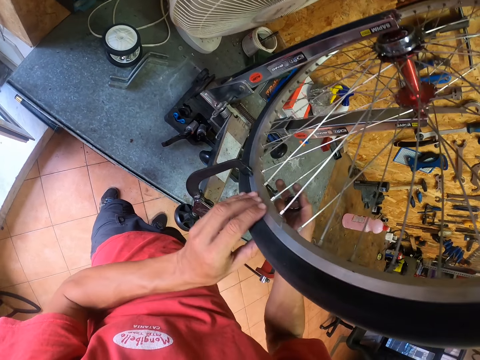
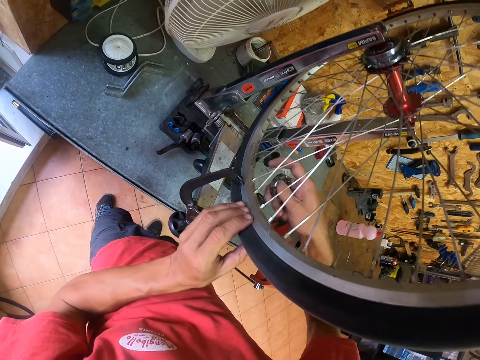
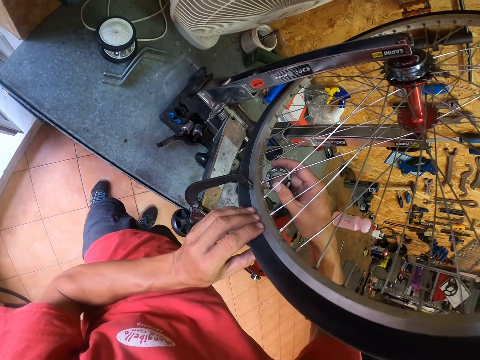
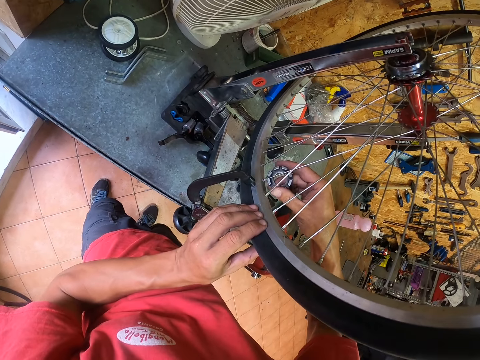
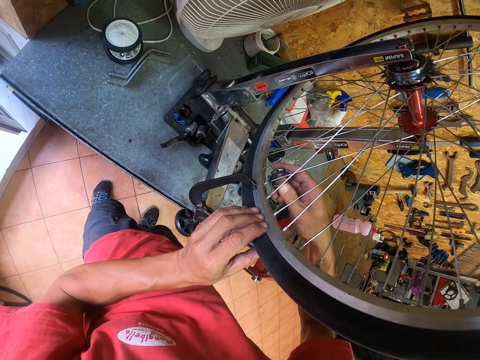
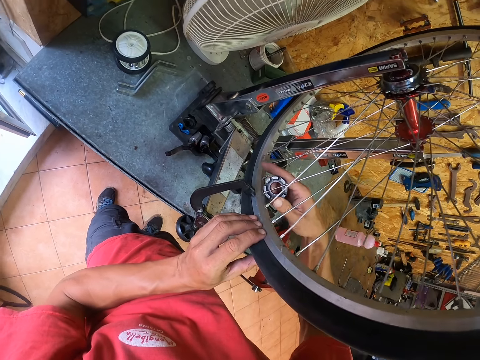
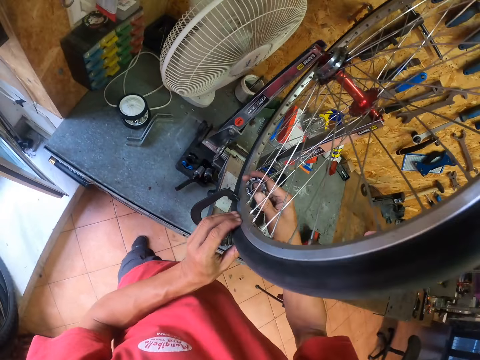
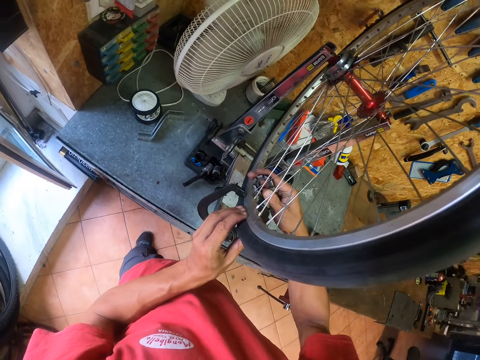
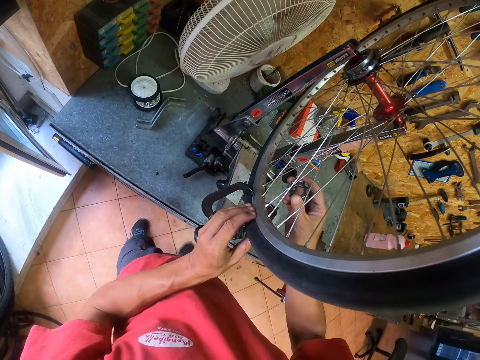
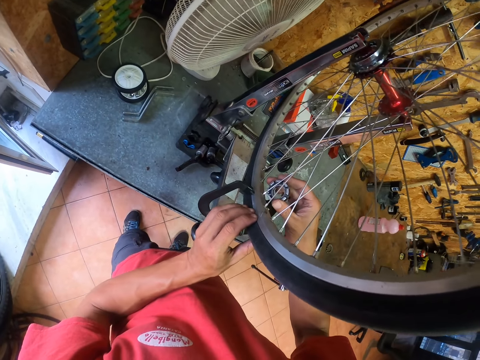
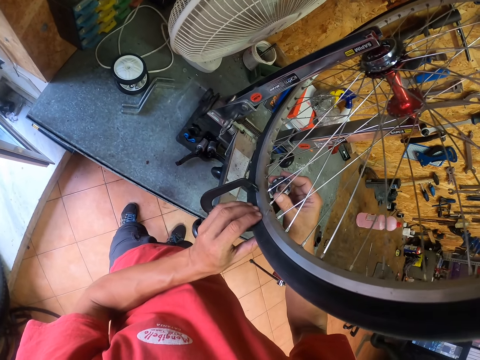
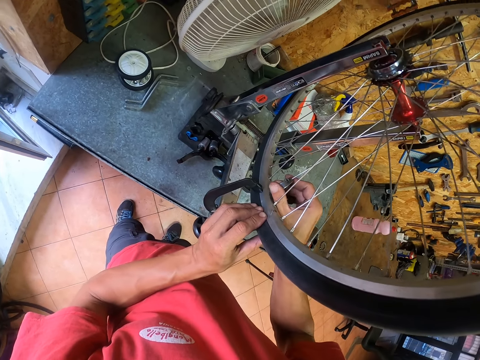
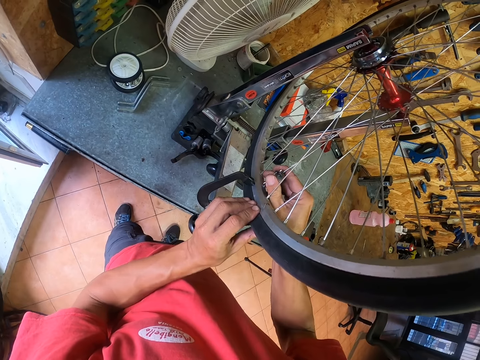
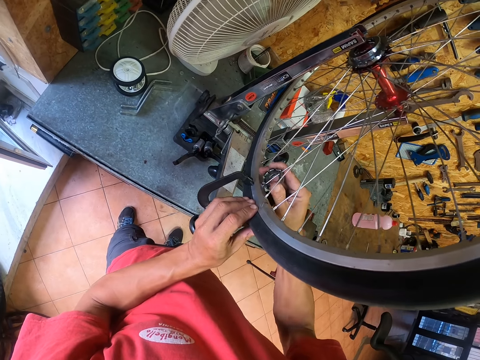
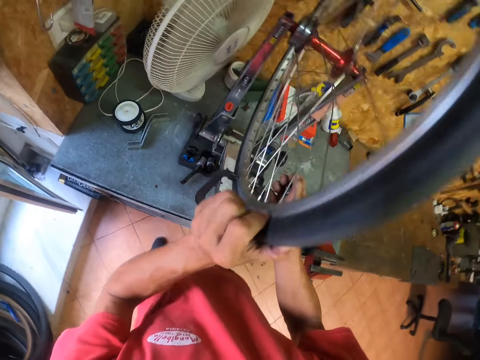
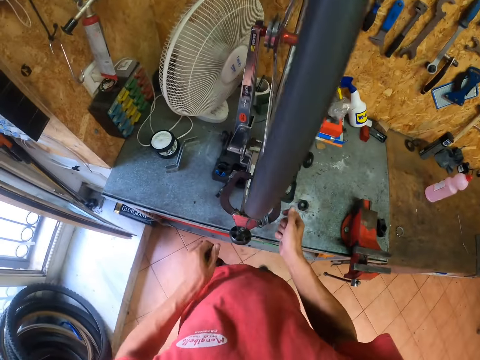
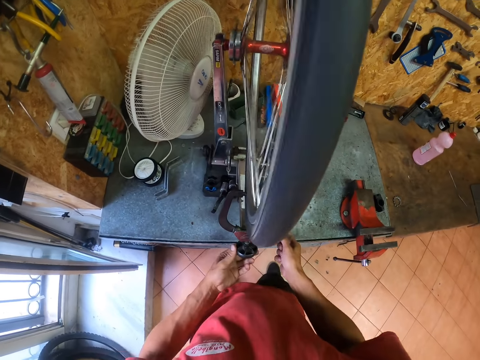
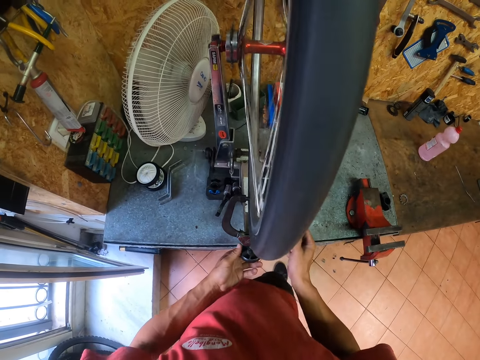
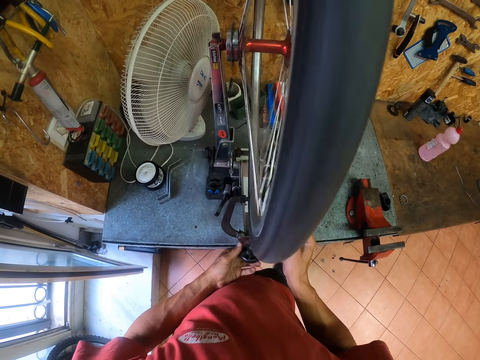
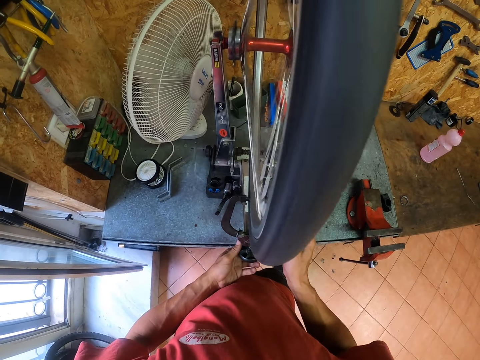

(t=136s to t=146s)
The camera wearer tightens two spokes of the tyre or wheel with the spoke key. He adjusts another spoke of the wheel. He rolls the tyre with his left hand using relatively high force. He places his left hand on the tip of the wheel turning stand and operates the wheel holder.

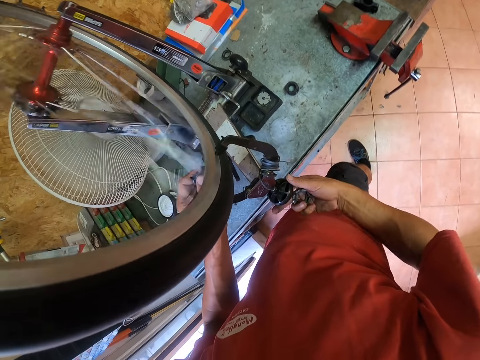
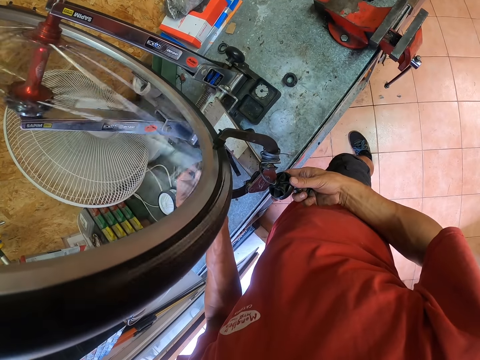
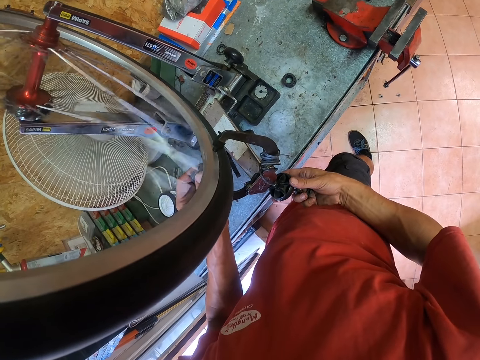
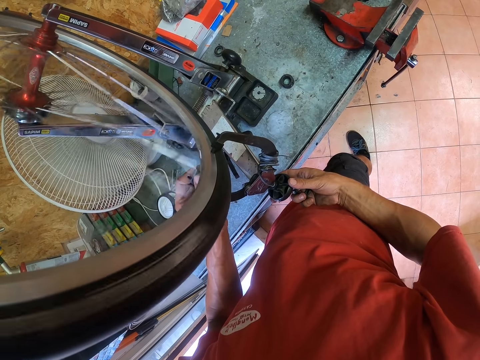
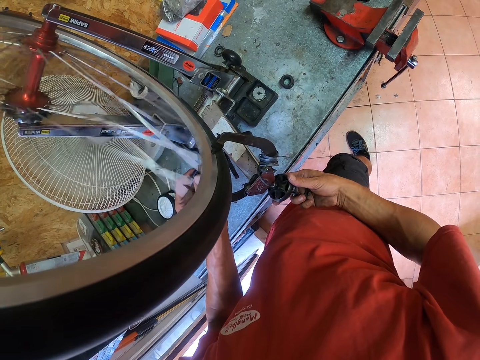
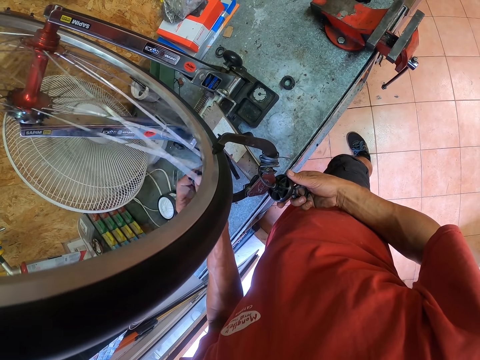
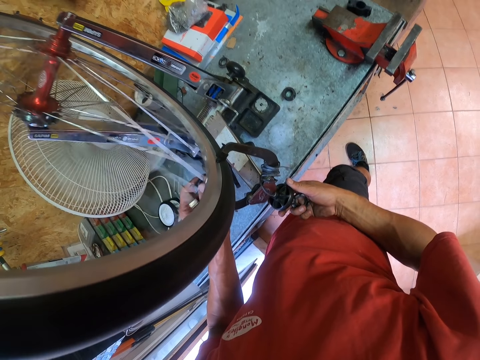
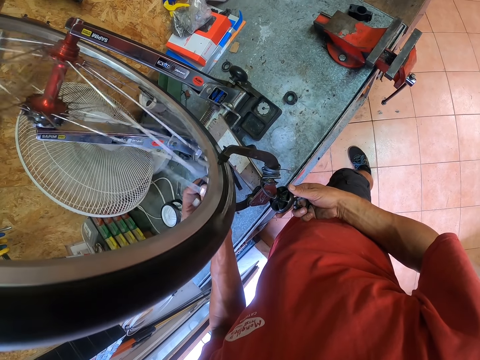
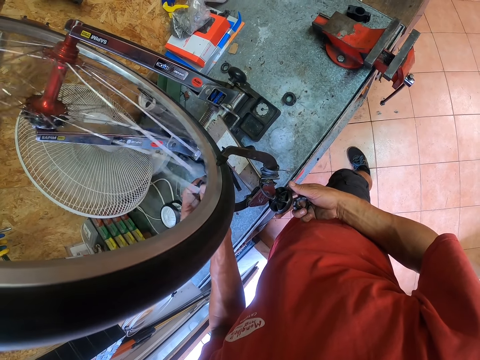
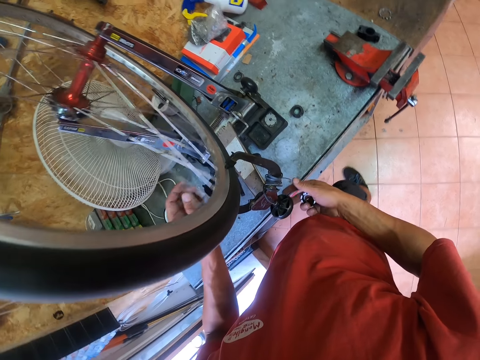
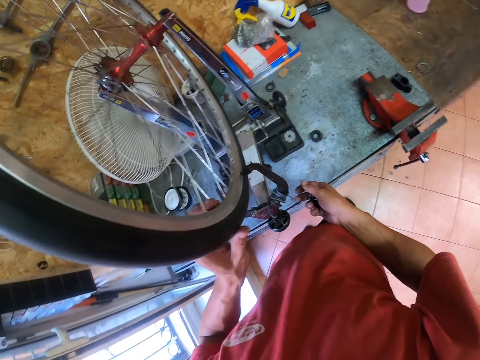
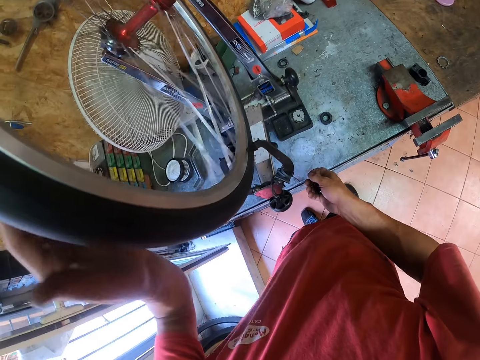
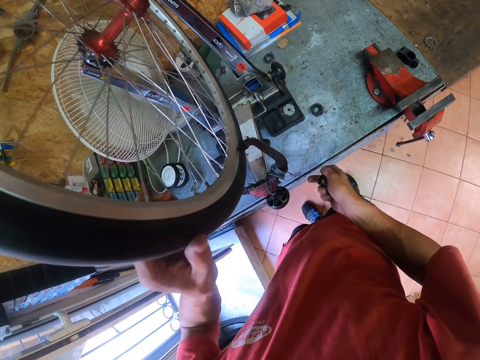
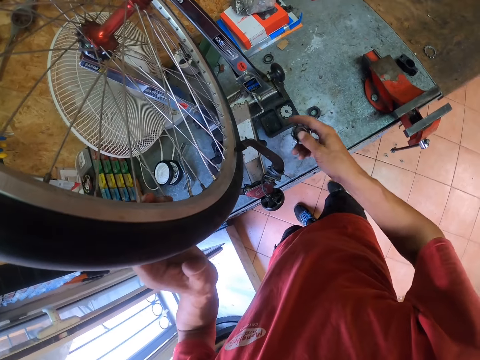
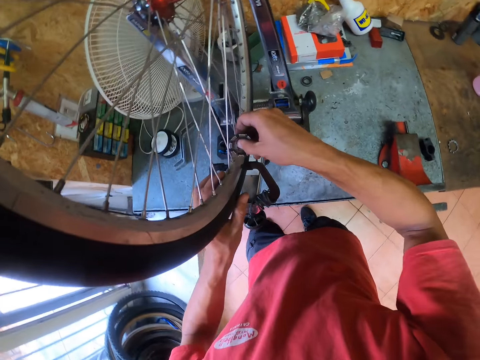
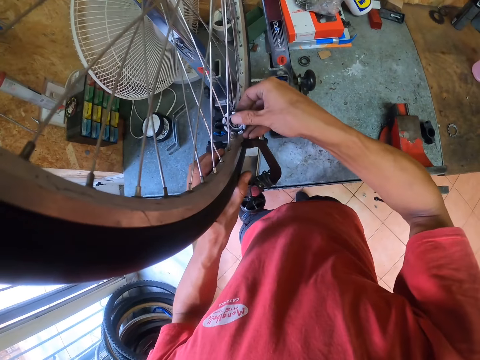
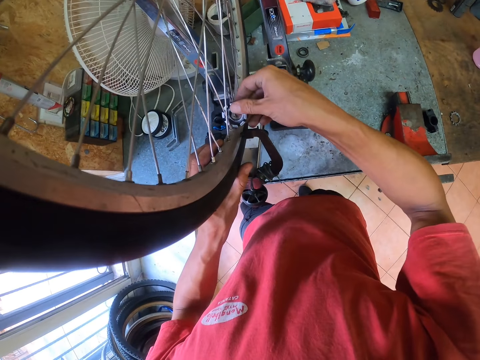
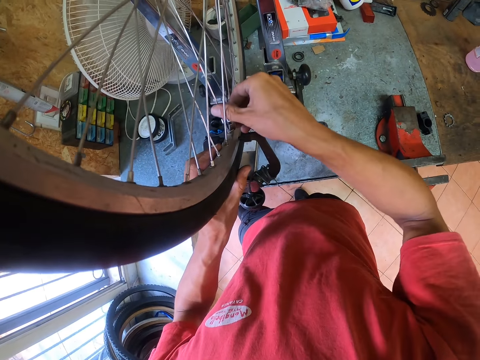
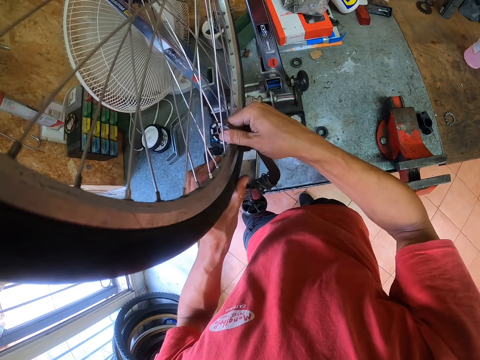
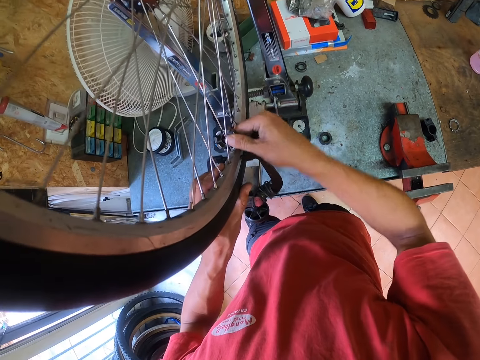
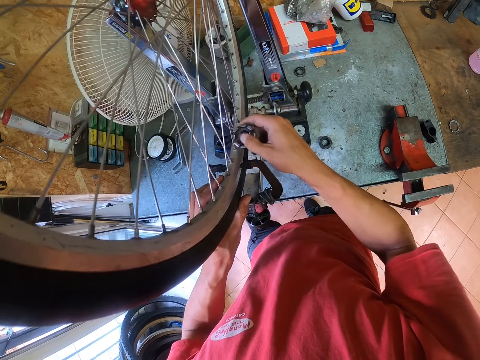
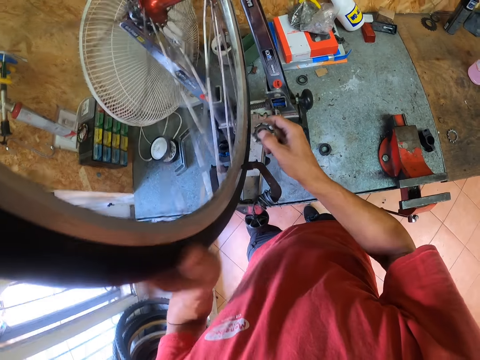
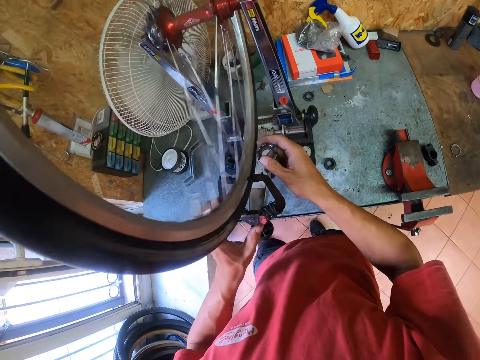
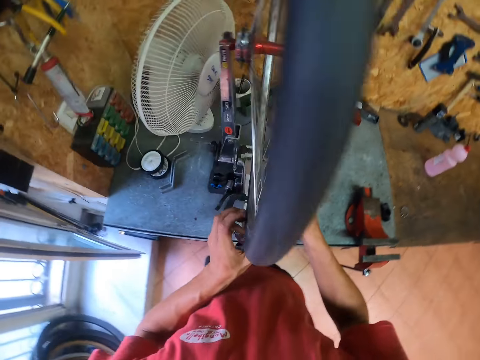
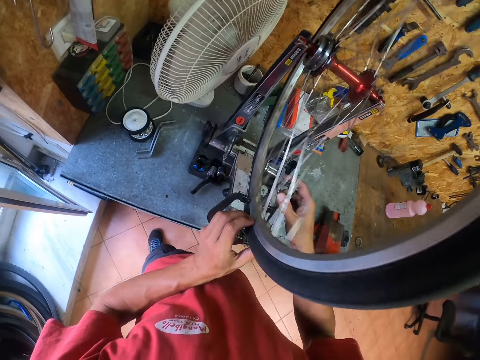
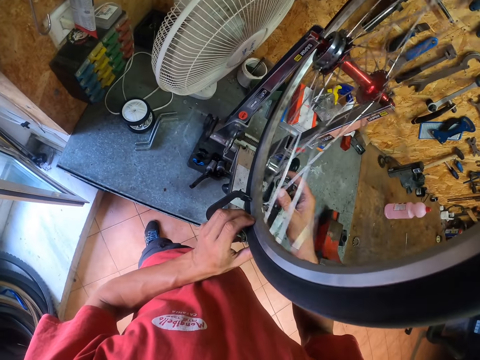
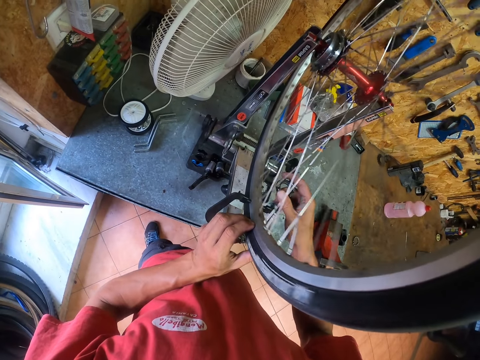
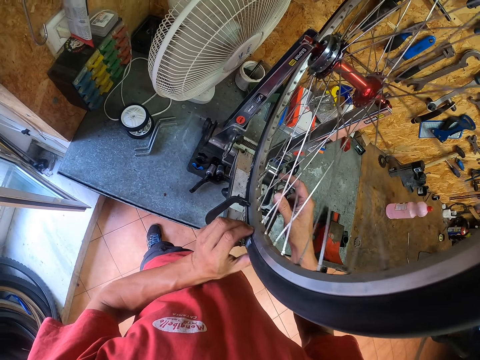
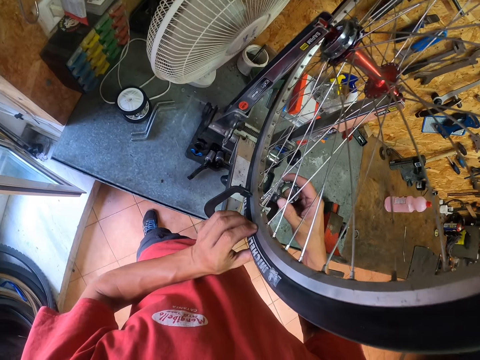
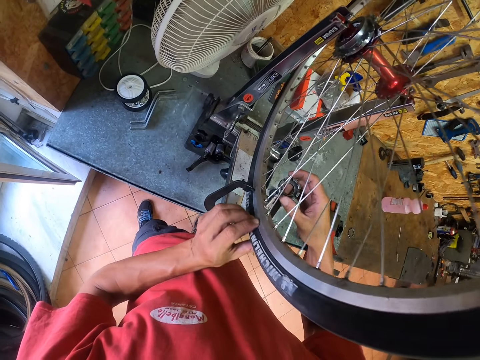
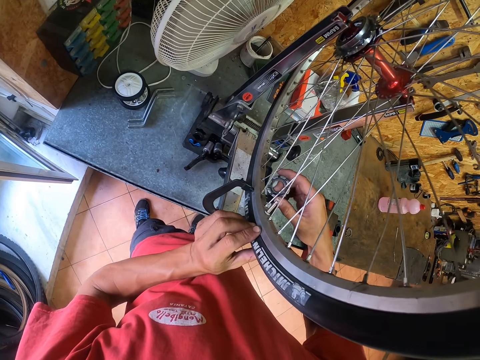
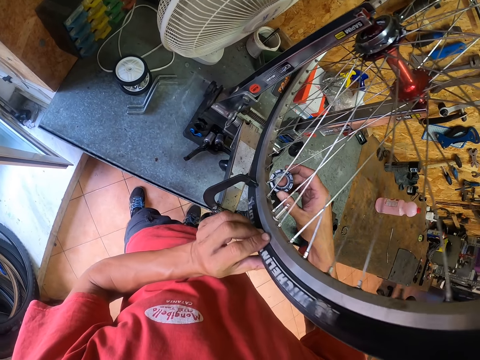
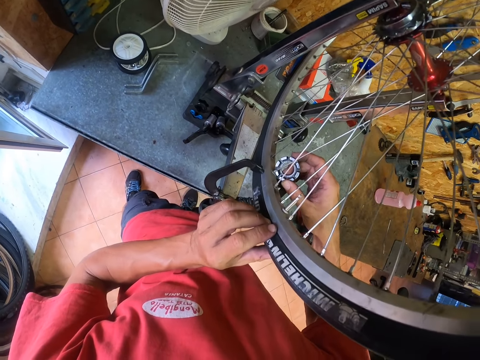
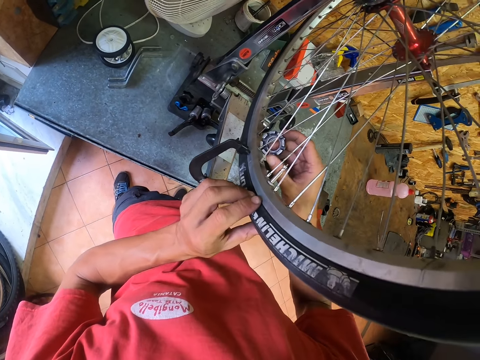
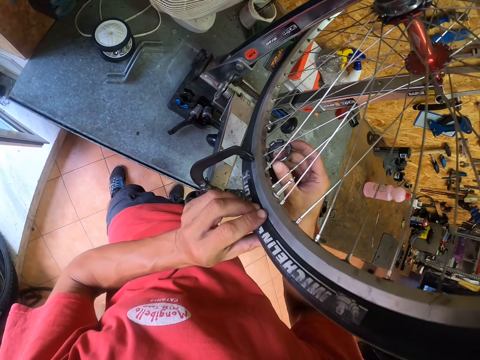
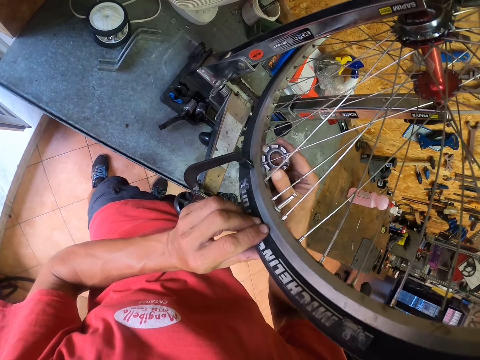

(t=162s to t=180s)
The camera wearer operates the wheel holder. They stop the rolling wheel and roll over the wheel slowly. They adjust another spoke of the wheel with the spoke key. They roll over the wheel again. They touch the rolling wheel. They stop the rolling wheel and slowly move the wheel. They correct another spoke of the wheel with the spoke key.
